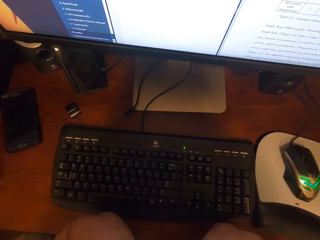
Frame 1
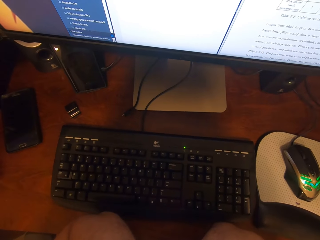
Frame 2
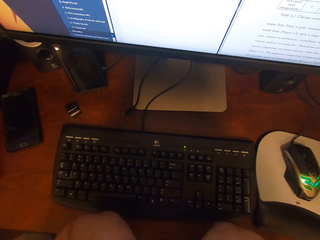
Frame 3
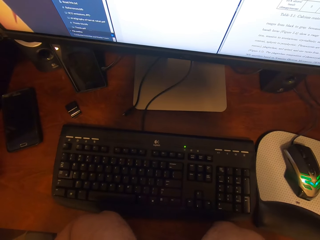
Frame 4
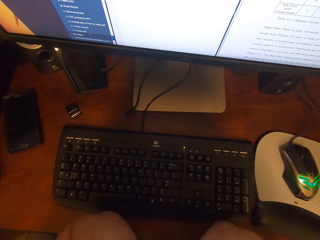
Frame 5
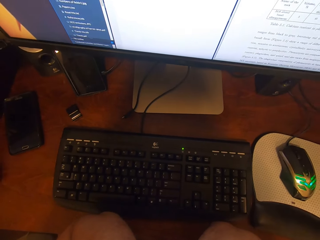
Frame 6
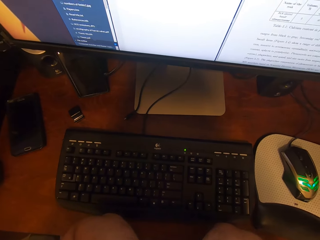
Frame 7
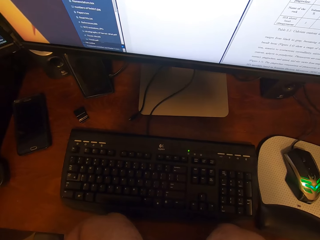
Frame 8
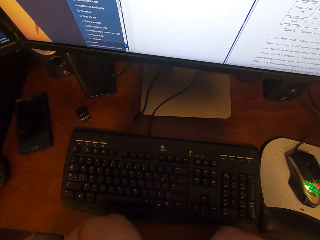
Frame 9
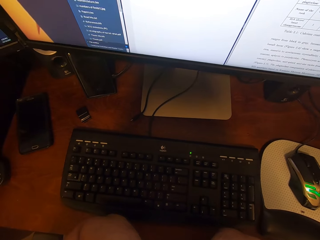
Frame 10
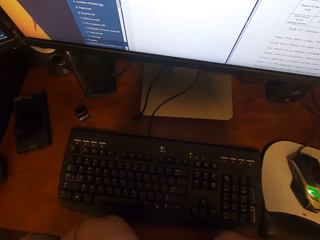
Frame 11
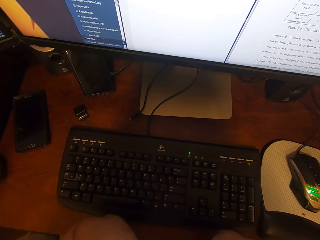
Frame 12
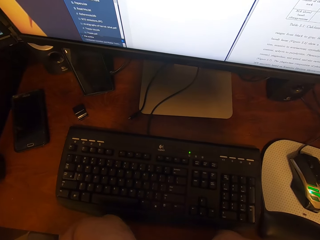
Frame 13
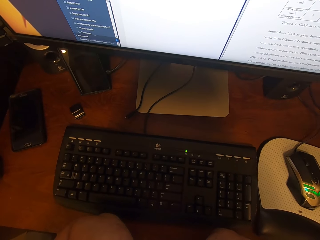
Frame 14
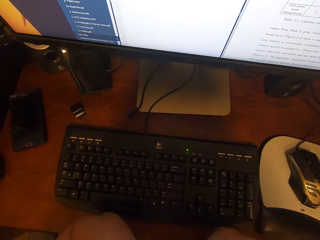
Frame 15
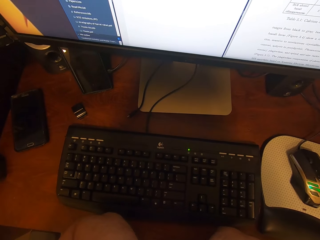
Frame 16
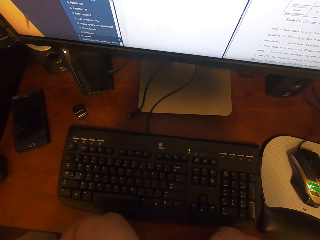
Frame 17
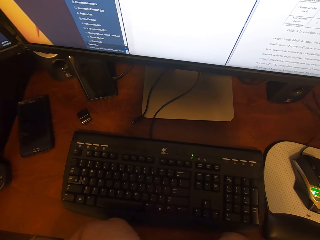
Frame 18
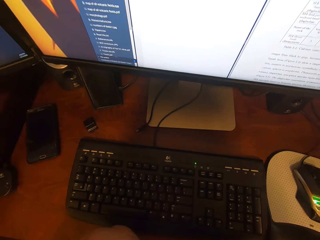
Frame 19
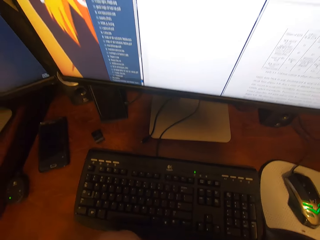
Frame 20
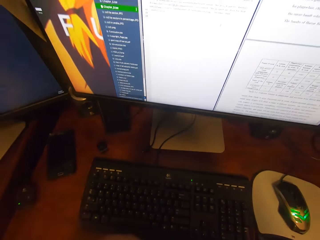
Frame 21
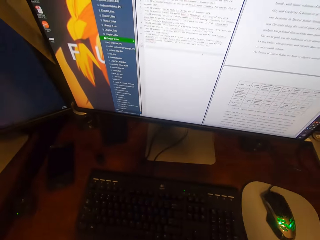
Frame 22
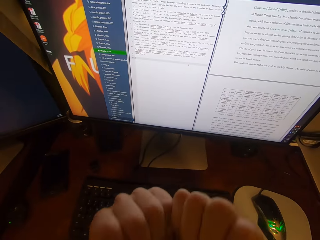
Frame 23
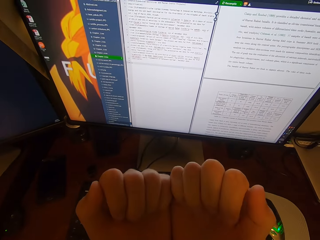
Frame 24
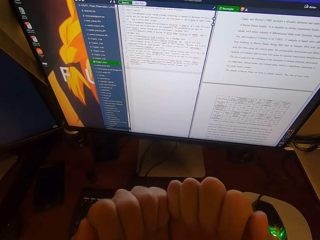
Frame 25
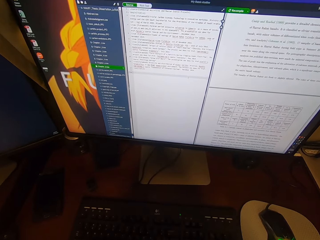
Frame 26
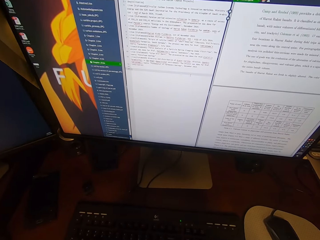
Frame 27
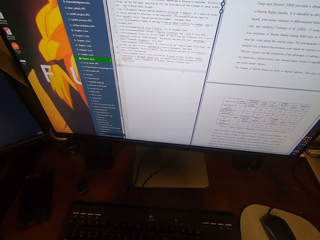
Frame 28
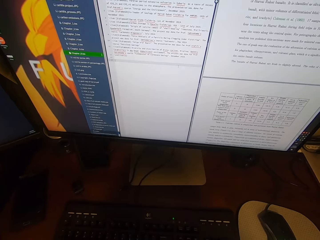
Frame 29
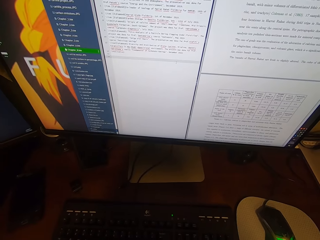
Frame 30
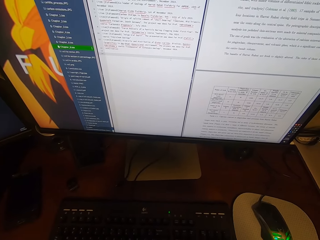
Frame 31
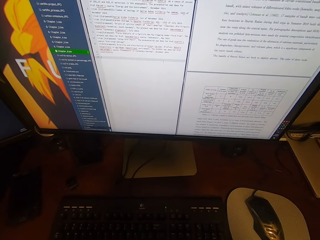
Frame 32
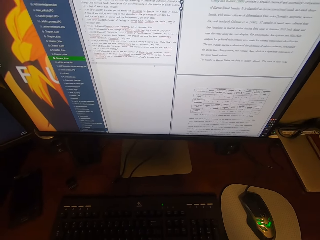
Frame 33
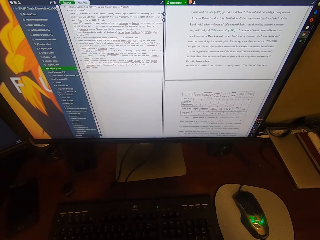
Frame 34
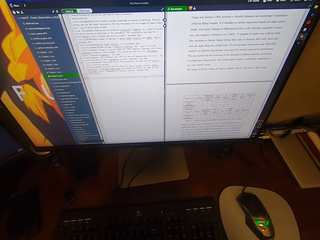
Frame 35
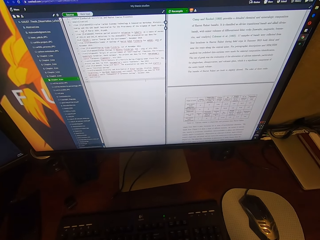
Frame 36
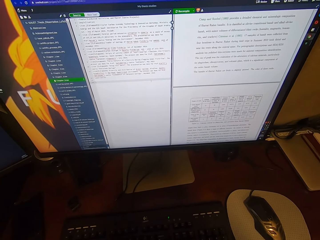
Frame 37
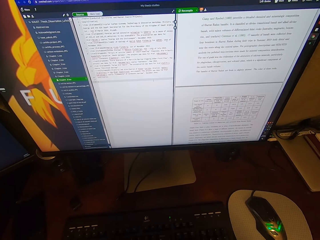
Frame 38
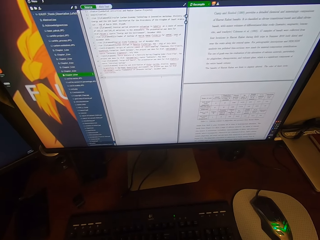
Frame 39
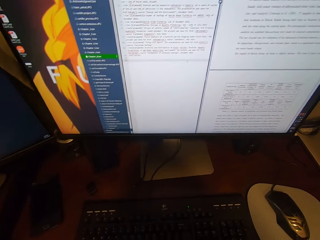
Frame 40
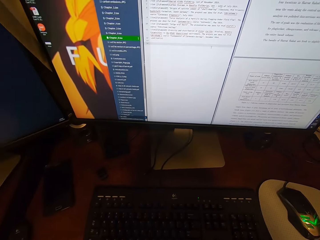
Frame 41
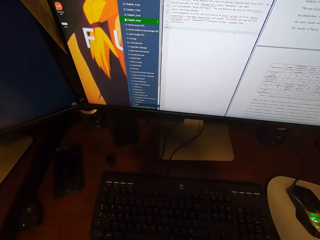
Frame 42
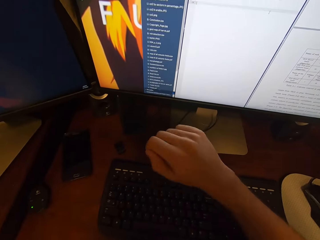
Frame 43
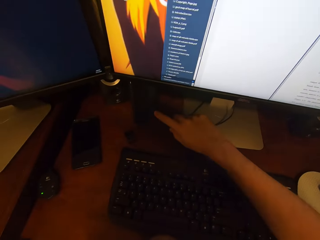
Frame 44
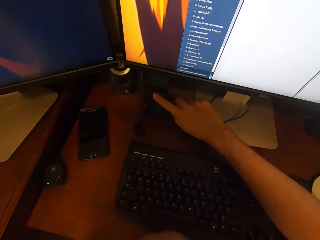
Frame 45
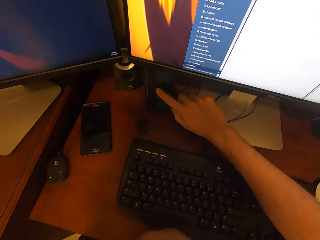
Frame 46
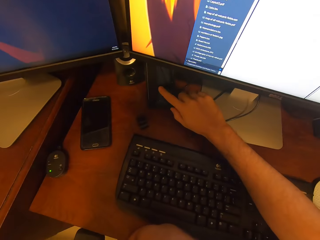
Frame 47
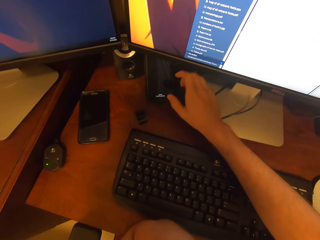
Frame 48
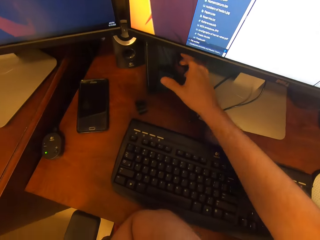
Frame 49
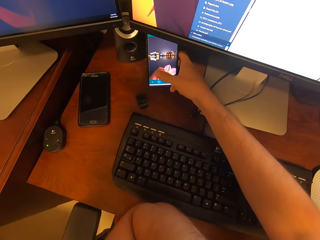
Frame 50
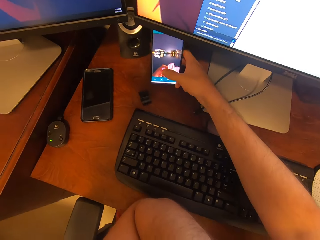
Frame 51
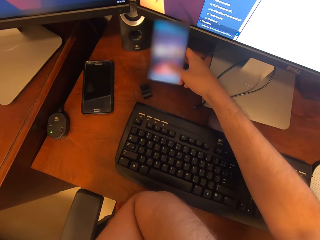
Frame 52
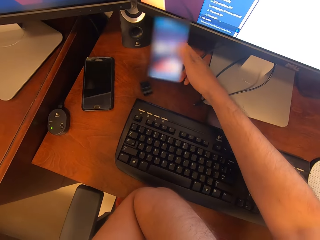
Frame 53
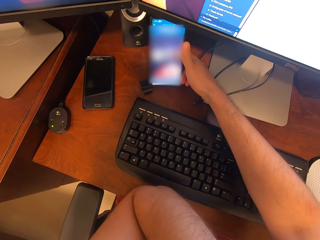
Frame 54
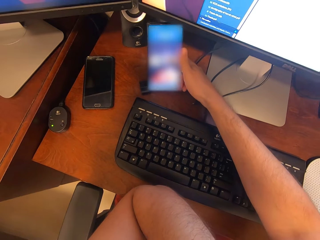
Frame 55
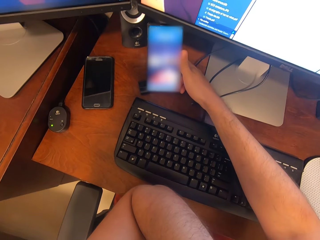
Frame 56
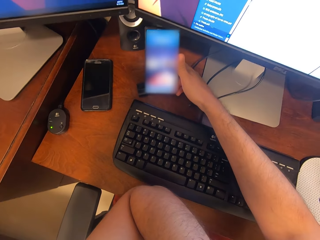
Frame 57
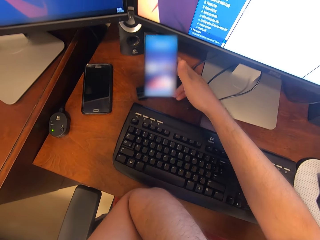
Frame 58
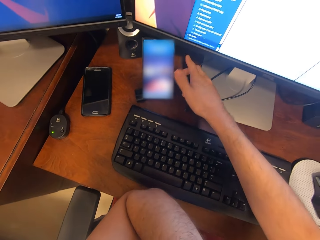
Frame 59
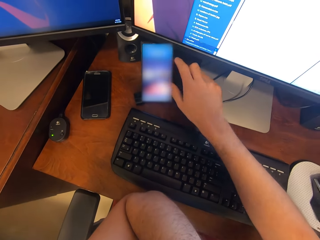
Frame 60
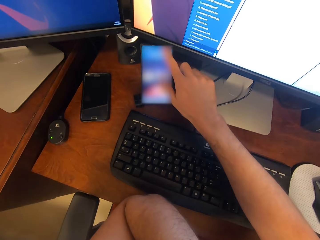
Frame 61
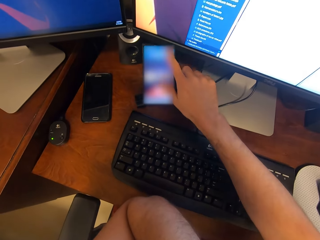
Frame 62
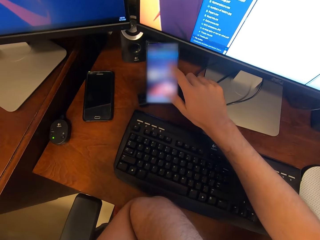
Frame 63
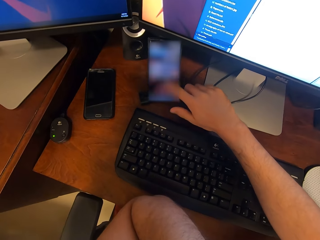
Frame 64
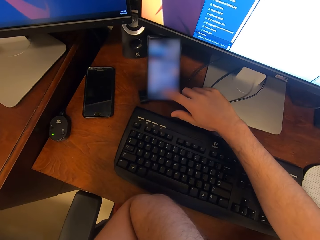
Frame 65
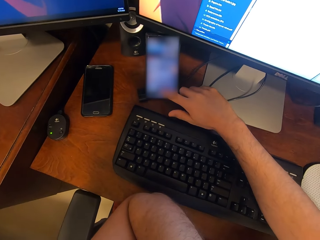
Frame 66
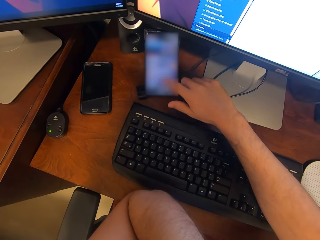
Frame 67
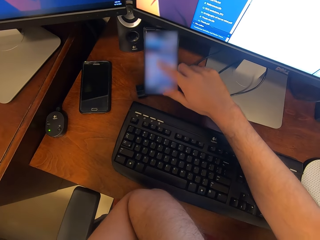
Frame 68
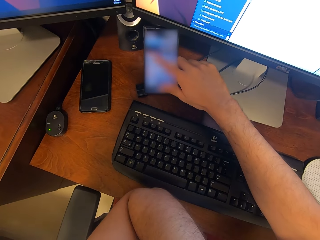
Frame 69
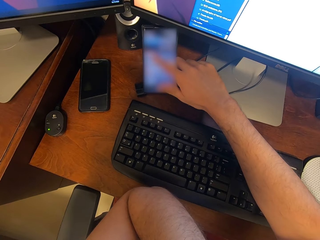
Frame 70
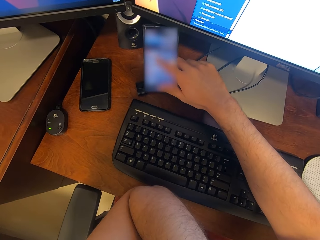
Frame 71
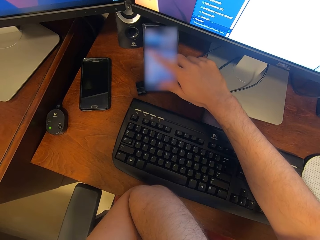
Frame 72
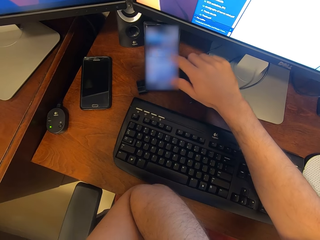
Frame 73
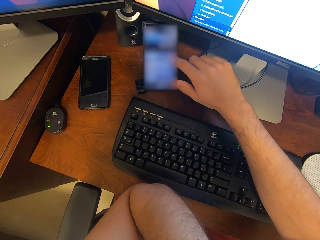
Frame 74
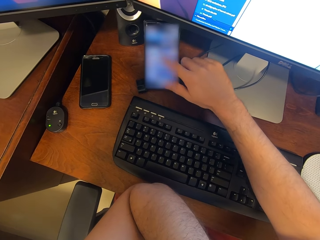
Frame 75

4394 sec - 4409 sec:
The camera wearer puts his hands on a table. He looks around a room. He moves his hands on the table. He looks around the room. He touches a phone on the table with his right hand. He operates the mobile phone with his hand. He moves the mobile phone on the table. He operates the mobile phone with his hand.

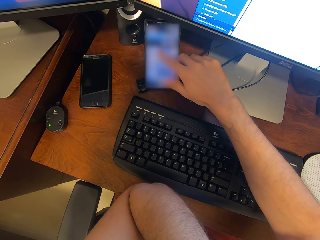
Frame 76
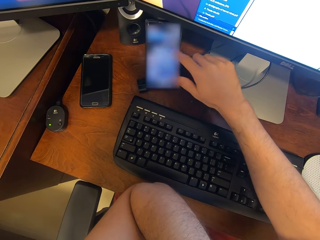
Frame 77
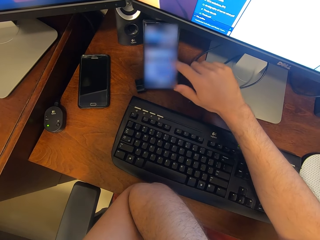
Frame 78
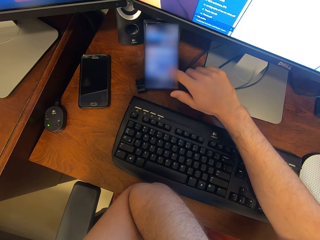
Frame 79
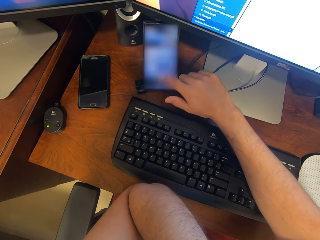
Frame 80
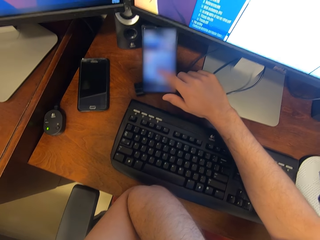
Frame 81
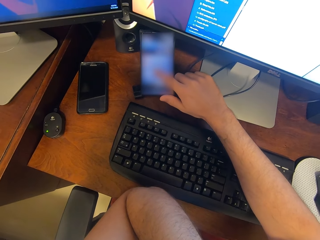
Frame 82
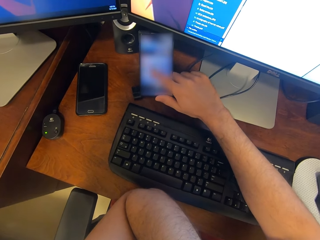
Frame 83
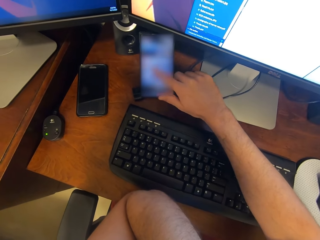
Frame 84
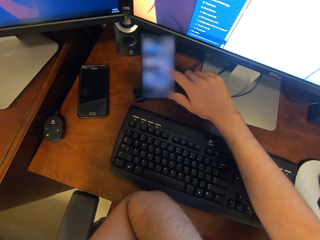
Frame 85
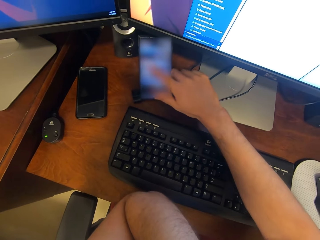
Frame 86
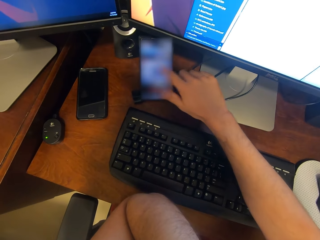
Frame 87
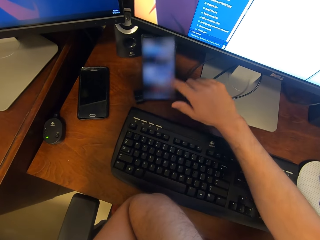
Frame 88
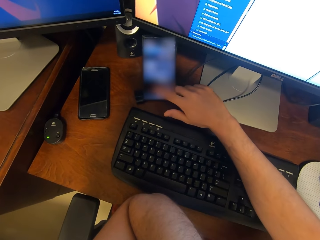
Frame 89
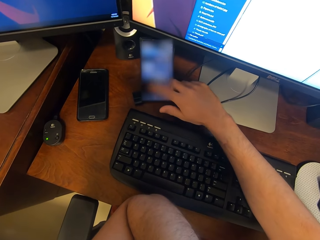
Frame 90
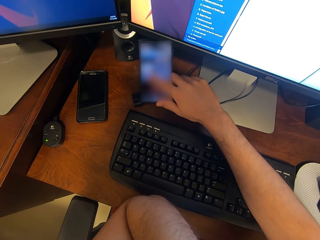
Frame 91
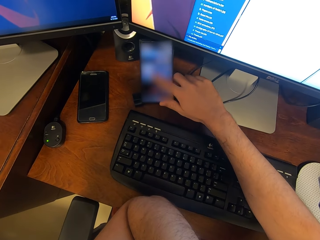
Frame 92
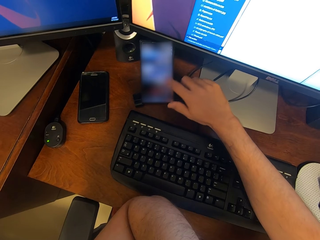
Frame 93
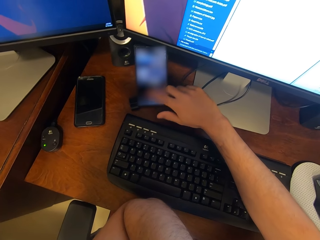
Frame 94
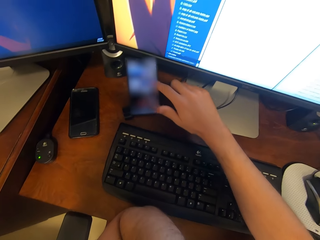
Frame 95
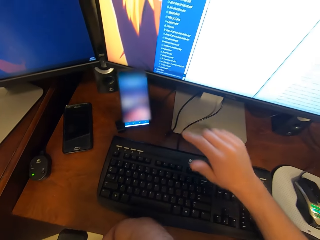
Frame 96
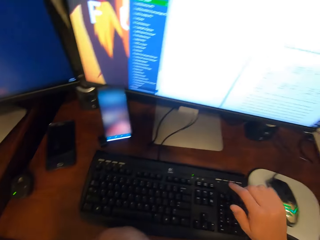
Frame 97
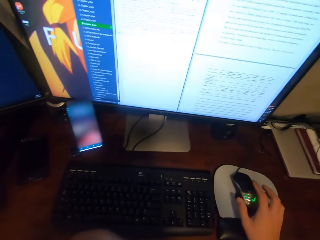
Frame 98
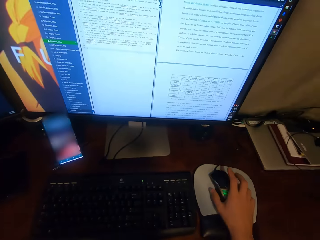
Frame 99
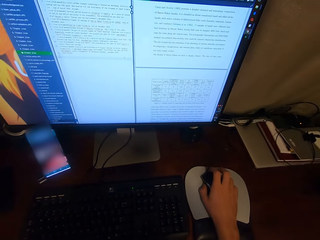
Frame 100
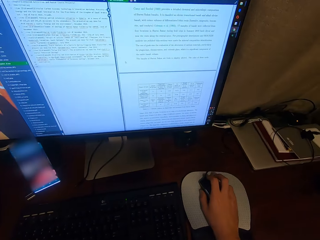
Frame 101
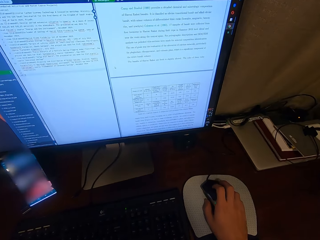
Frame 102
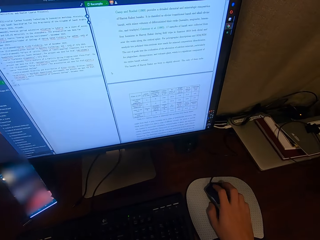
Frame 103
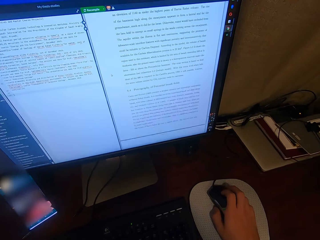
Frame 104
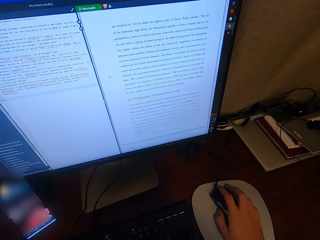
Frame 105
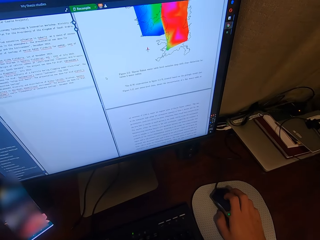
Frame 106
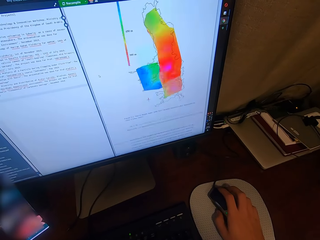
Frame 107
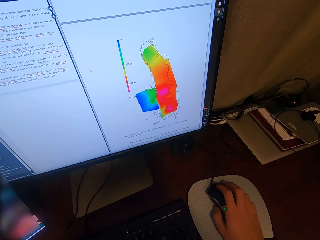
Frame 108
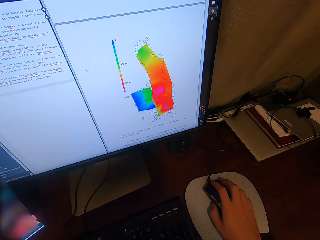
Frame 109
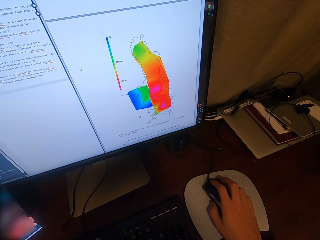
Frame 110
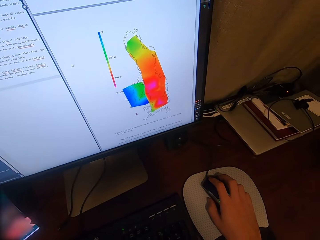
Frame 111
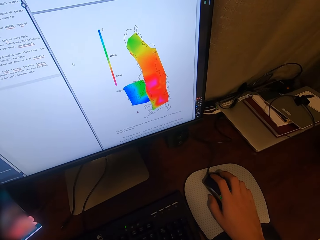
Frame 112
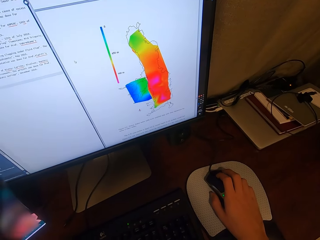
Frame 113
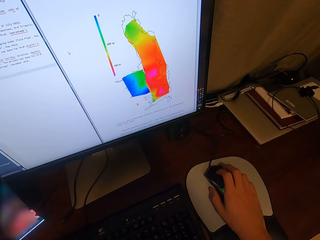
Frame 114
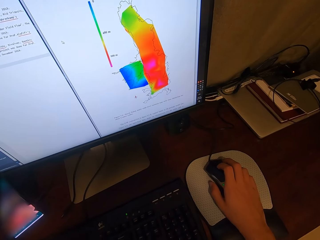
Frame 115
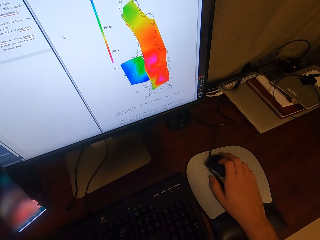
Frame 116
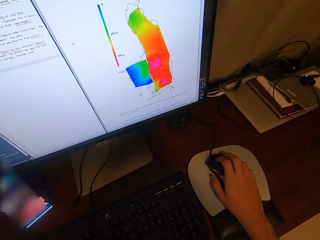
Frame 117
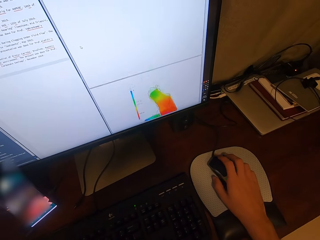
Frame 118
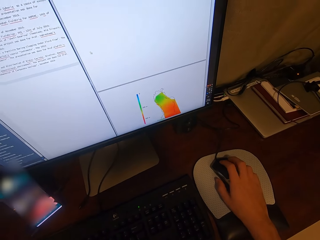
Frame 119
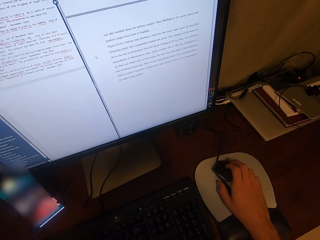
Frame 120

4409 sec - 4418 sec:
The camera wearer lifts his right hand from the phone. He holds a mouse on a mouse pad. He touches the mouse with his right hand. He operates a desktop with the mouse.
